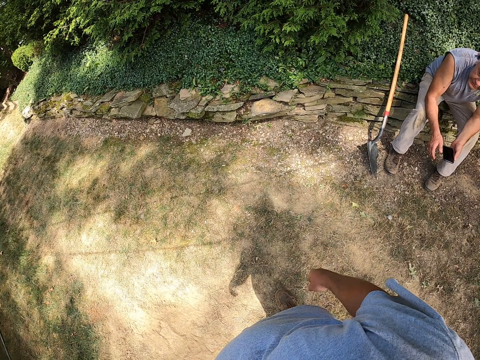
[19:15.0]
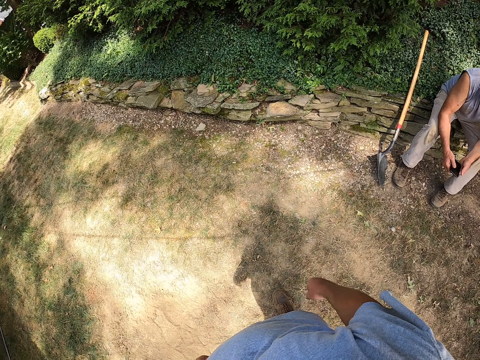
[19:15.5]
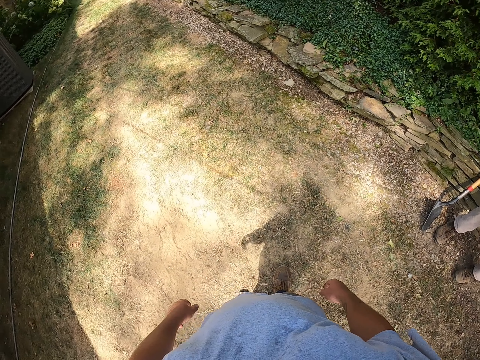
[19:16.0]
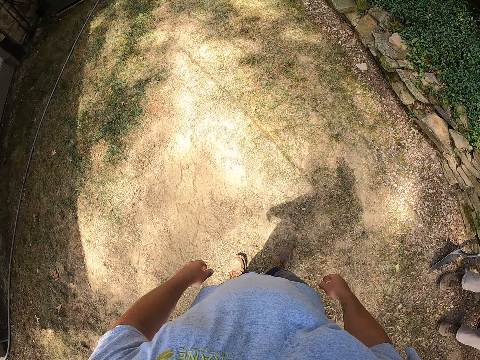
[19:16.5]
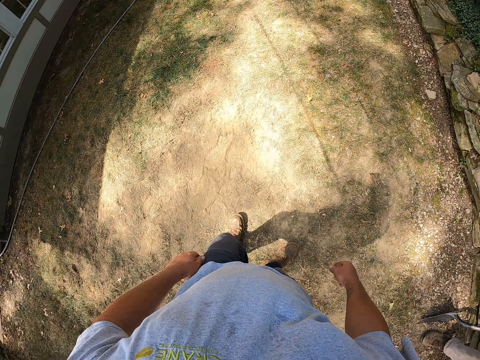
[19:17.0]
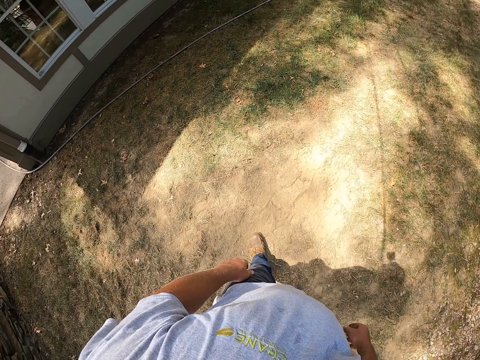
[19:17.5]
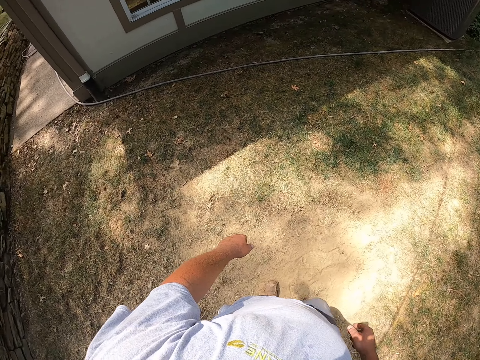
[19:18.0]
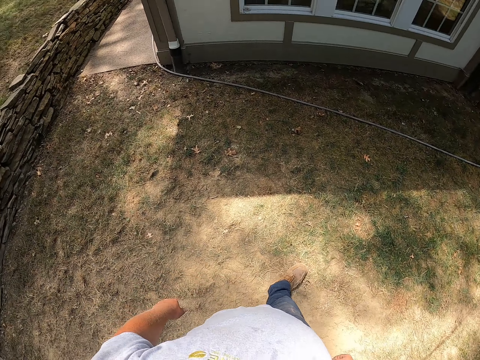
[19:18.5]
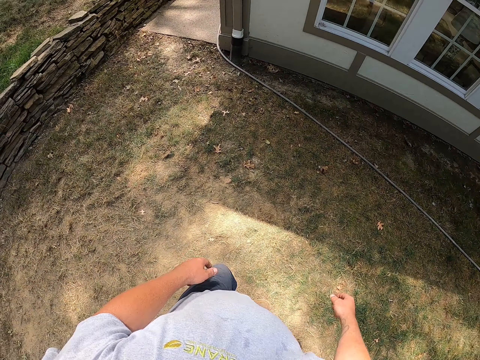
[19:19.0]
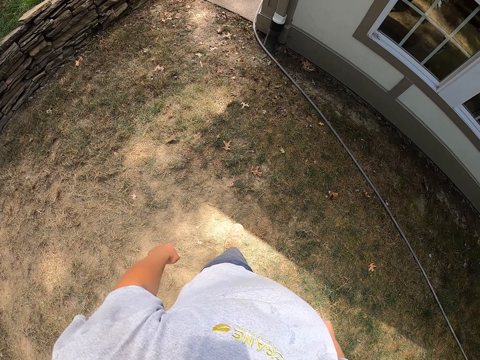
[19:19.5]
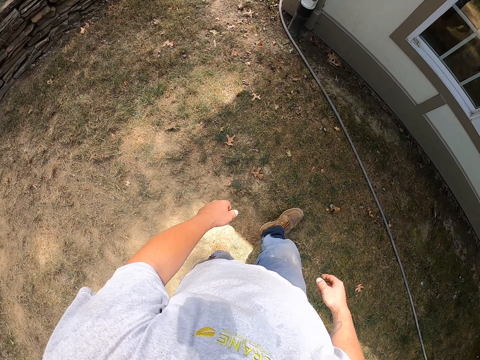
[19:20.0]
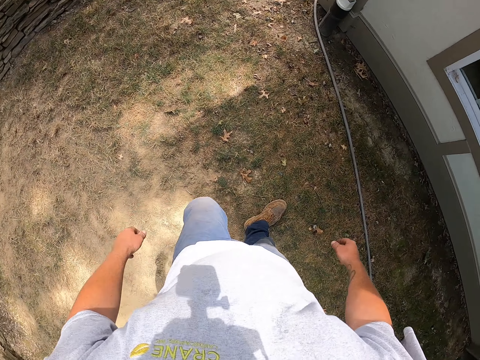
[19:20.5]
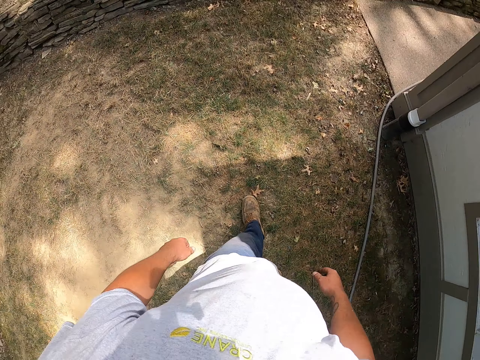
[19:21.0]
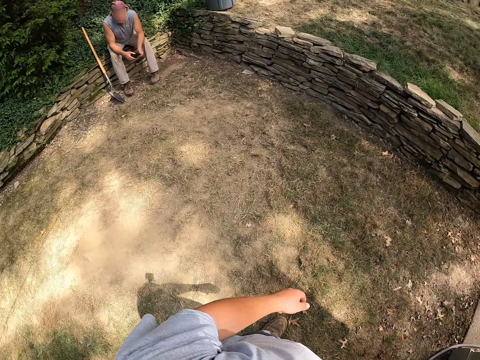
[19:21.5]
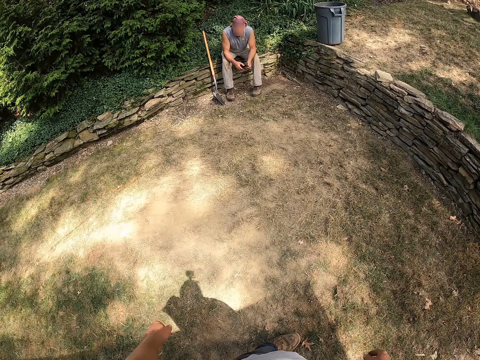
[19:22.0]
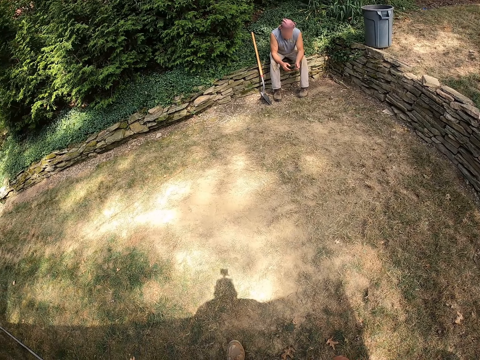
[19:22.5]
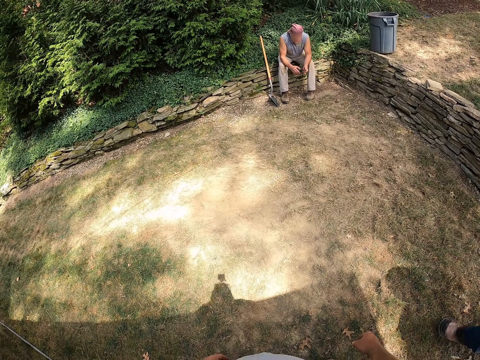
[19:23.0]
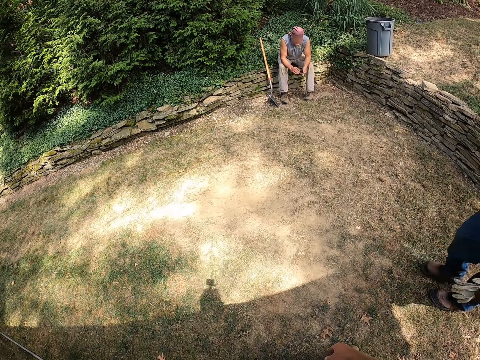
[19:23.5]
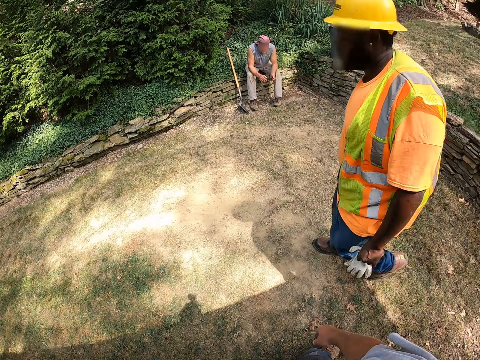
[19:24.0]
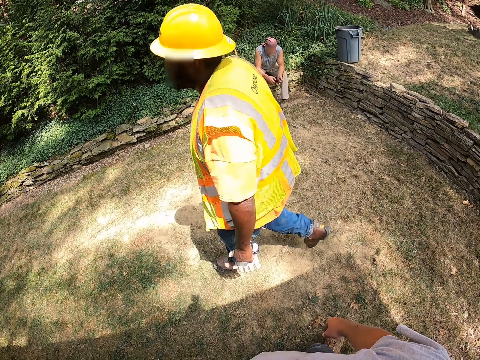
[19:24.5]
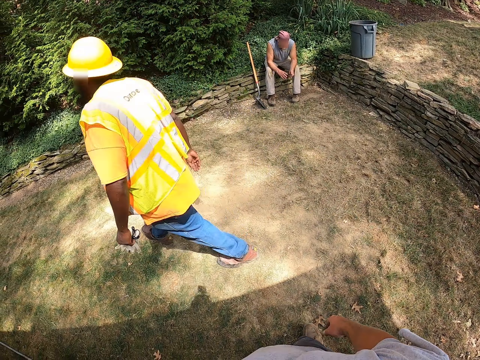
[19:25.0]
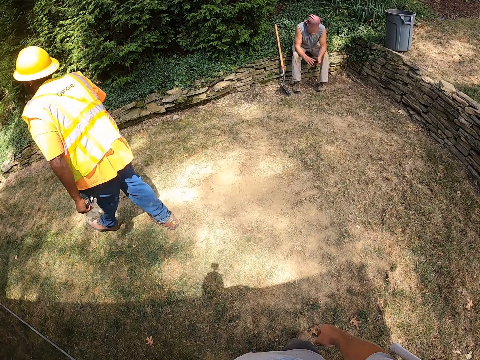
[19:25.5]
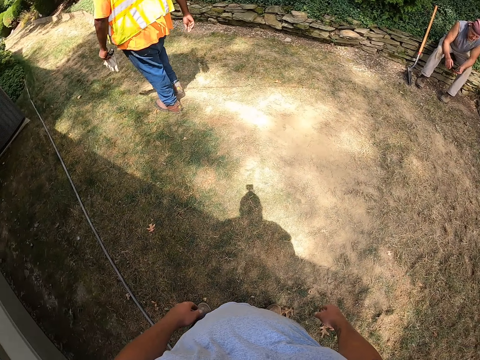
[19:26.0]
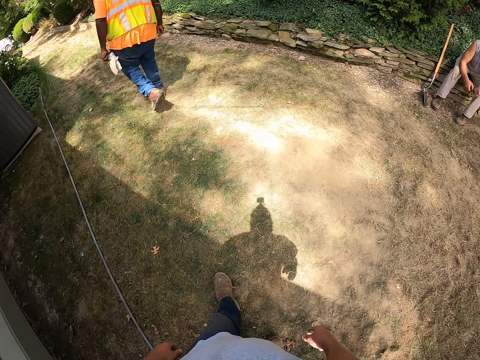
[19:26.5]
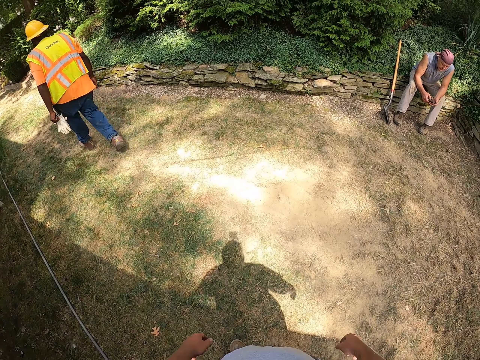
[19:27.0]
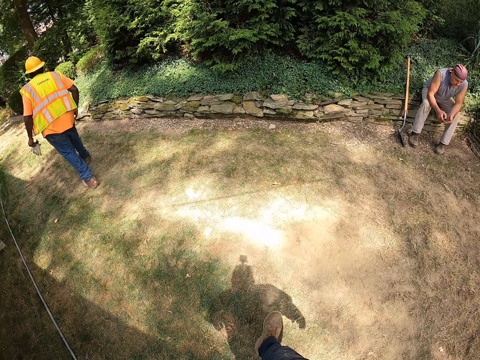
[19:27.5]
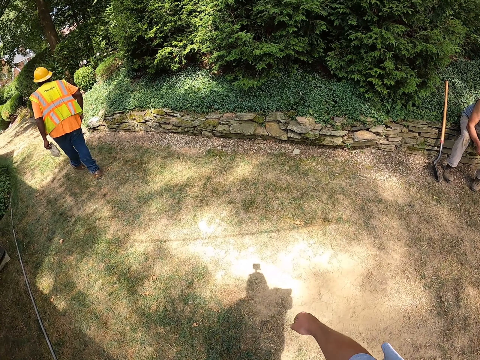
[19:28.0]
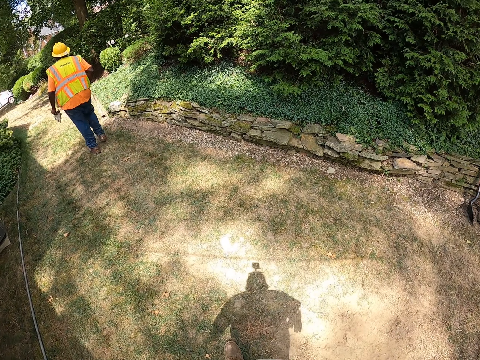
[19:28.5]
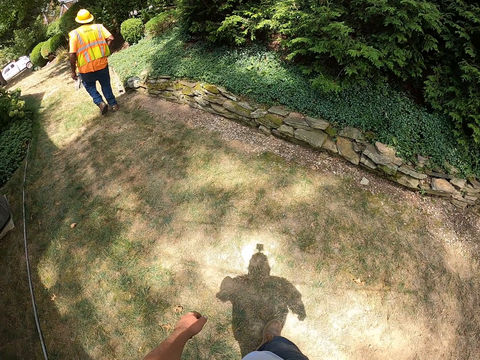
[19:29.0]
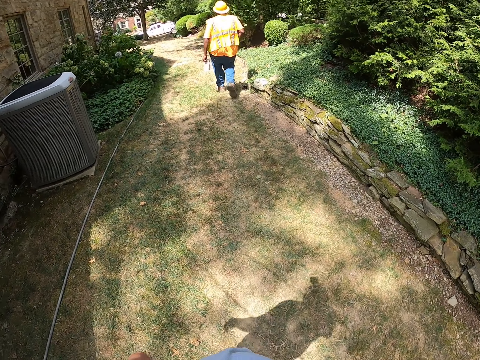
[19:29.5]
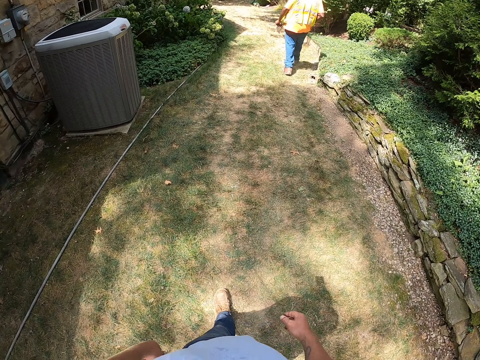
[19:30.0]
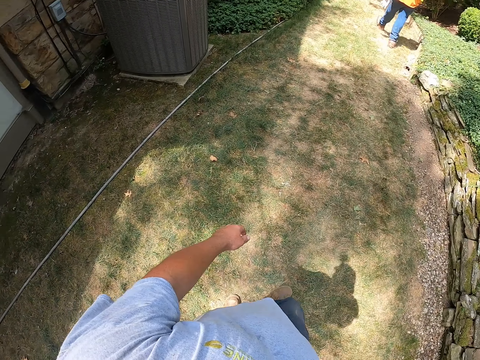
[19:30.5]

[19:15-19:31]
The camera wearer walks outside. They move the leg. A man walks outside. The camera wearer looks around. They walk outside.

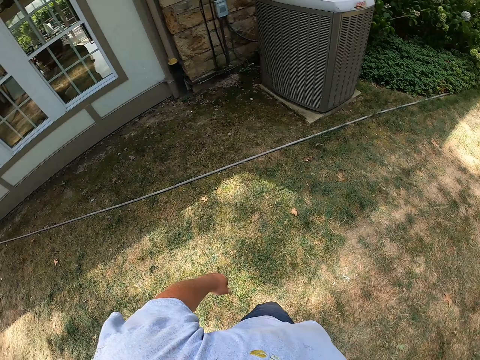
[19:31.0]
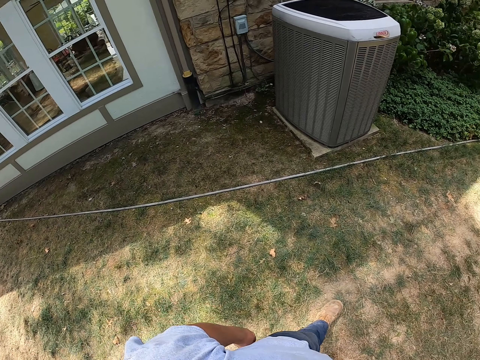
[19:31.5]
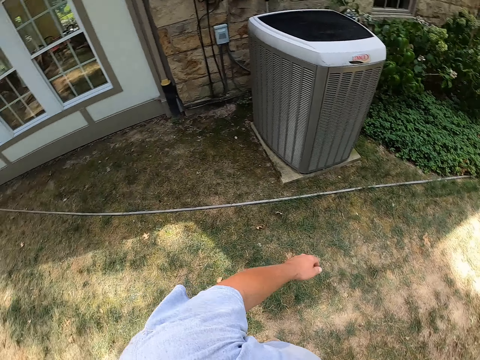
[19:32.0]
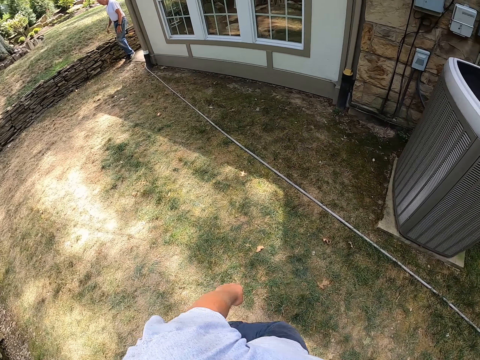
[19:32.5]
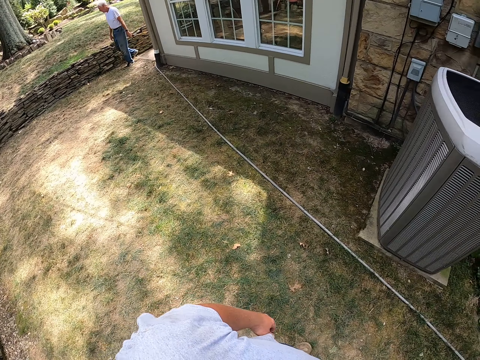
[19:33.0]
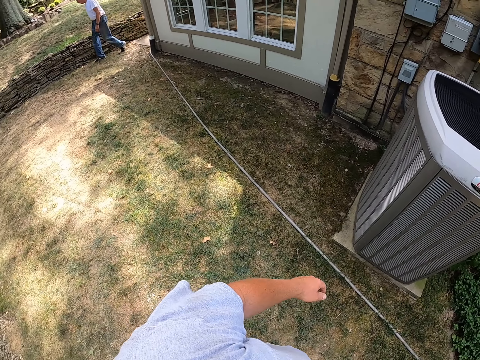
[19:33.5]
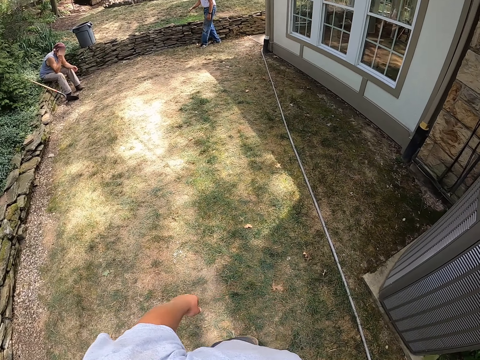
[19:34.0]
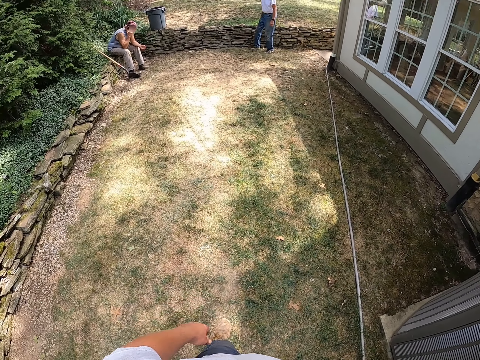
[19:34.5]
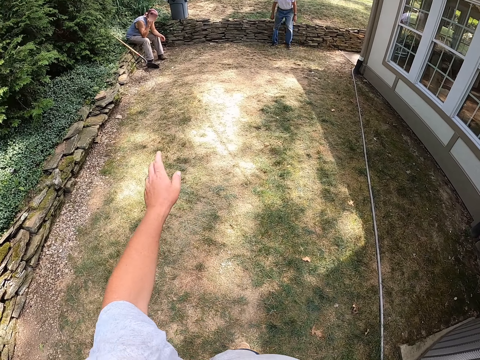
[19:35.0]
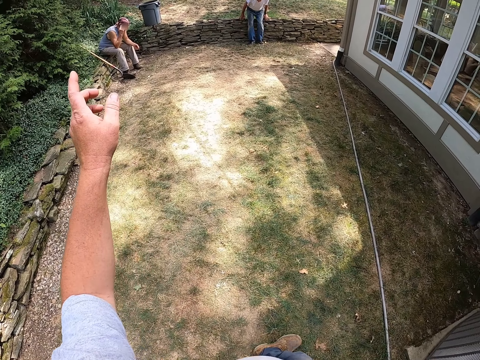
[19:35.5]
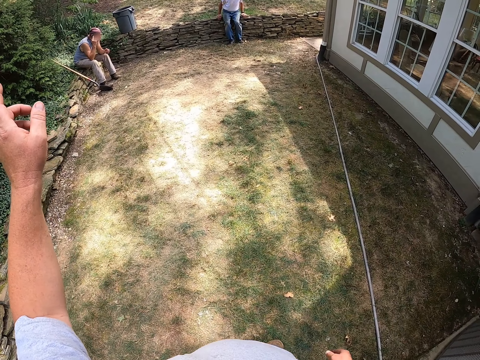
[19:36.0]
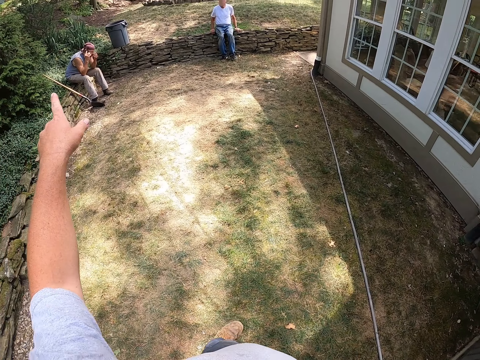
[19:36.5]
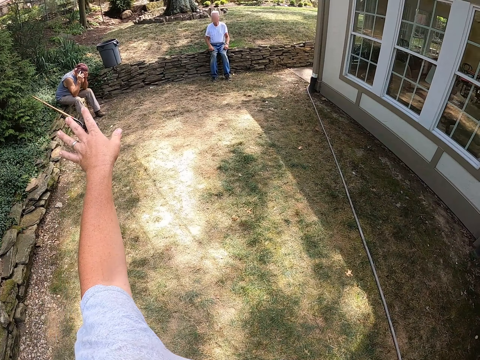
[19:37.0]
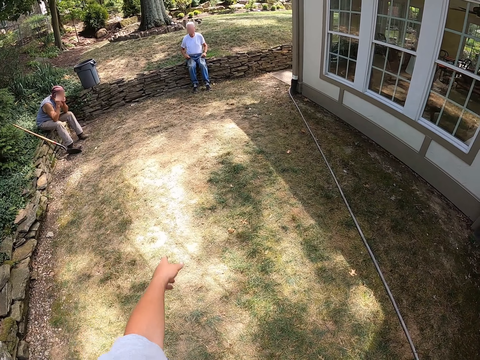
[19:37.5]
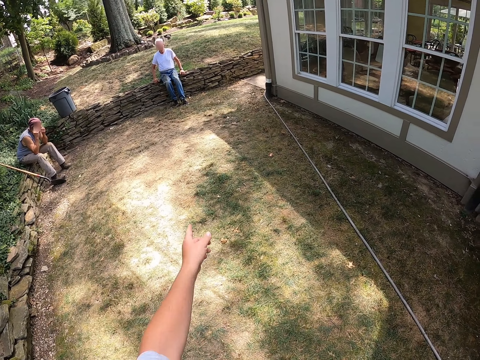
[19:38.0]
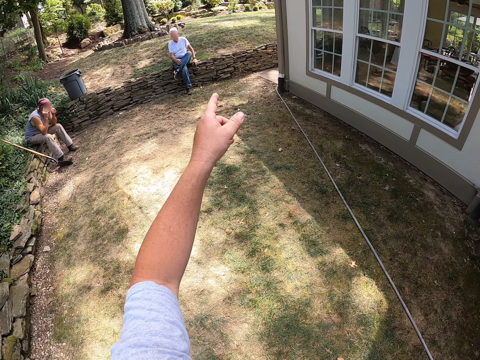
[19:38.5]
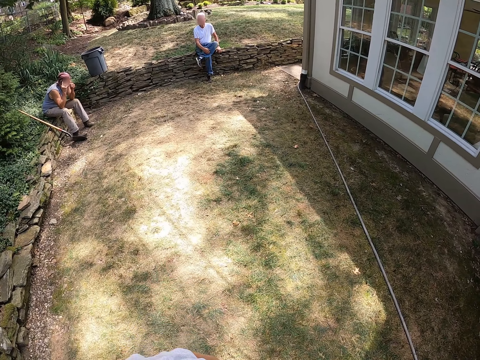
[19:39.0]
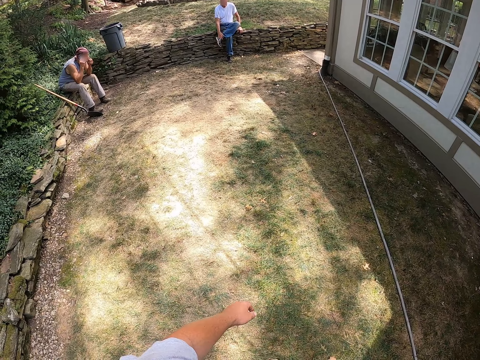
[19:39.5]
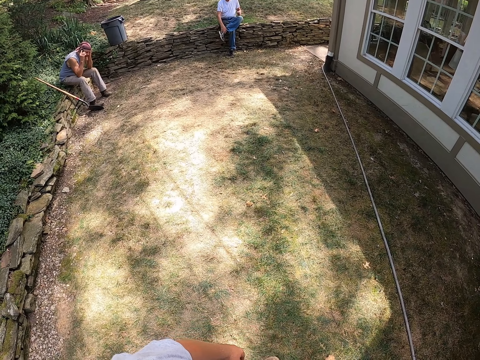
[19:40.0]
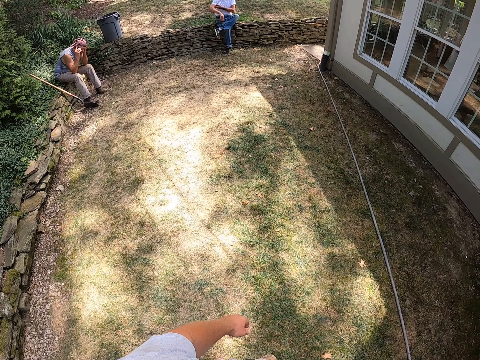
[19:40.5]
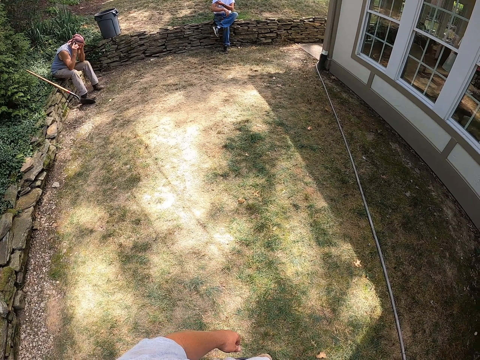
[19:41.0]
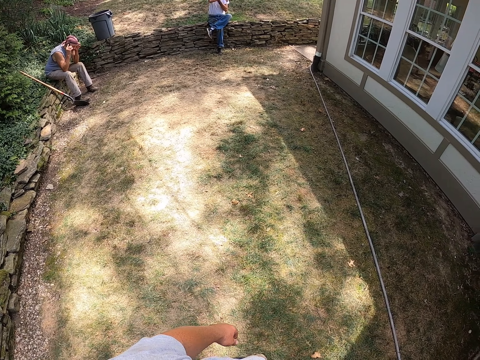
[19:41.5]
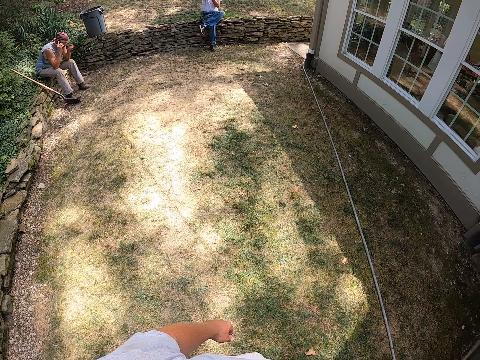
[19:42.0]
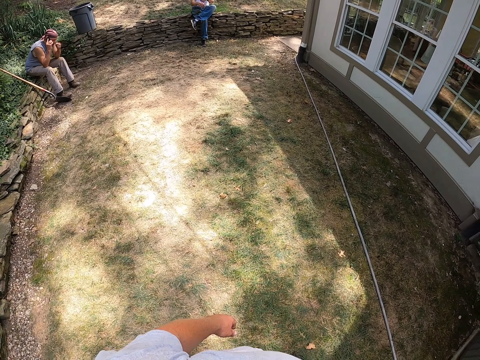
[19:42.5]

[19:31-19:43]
A man walks outside. The camera wearer turns around. They move the hand. Another man sits down. The camera wearer walks around. The first man sits down. The camera wearer moves the hand. They move the hand again. The second man moves the hand. The camera wearer stands outside. They move the hand. They dialogue with a third man. They dialogue with the first man. They move the hands. They look around.
